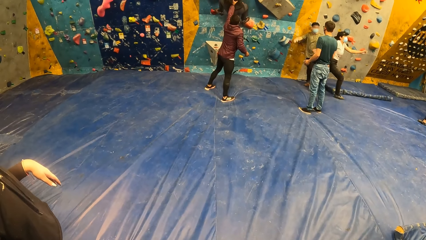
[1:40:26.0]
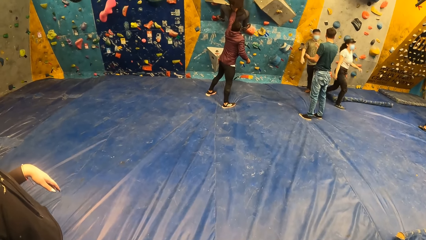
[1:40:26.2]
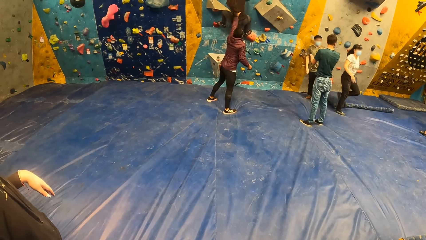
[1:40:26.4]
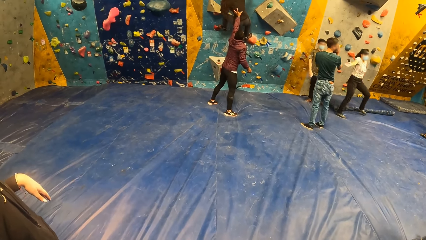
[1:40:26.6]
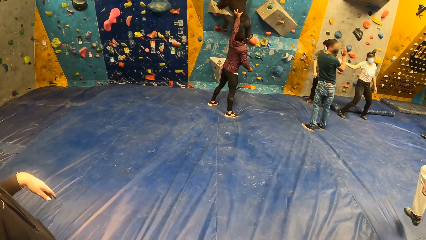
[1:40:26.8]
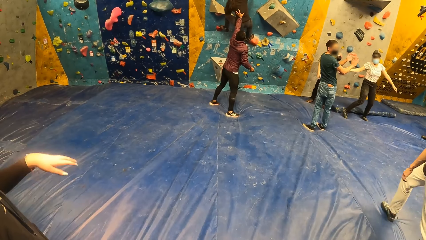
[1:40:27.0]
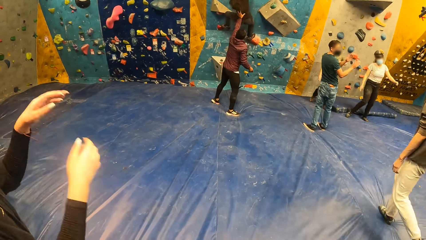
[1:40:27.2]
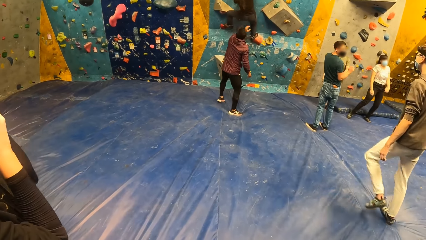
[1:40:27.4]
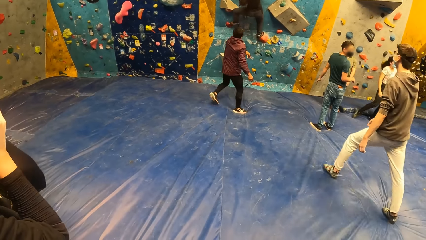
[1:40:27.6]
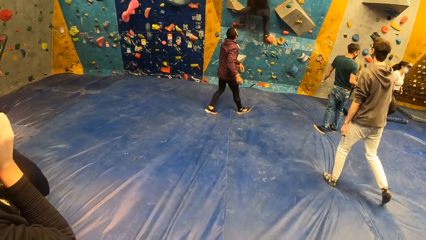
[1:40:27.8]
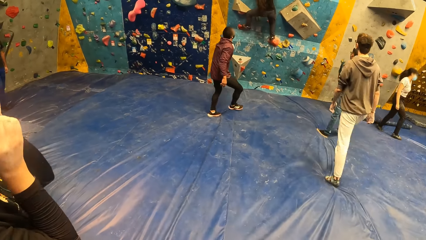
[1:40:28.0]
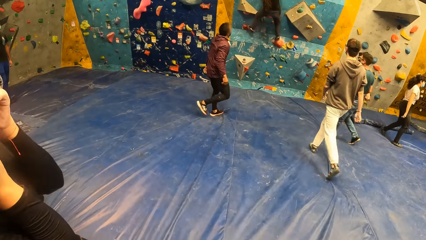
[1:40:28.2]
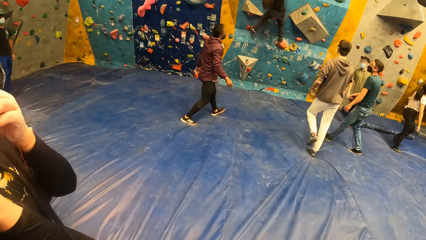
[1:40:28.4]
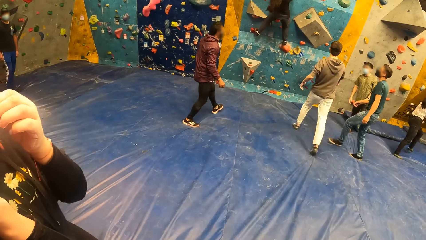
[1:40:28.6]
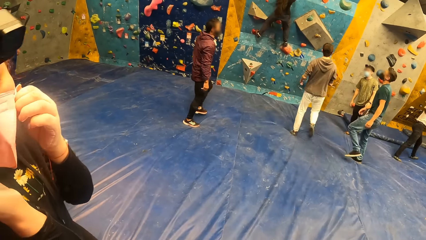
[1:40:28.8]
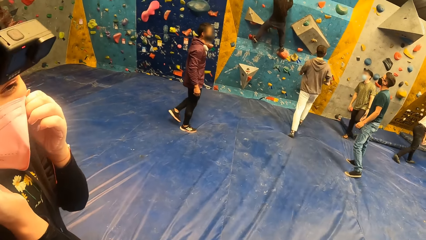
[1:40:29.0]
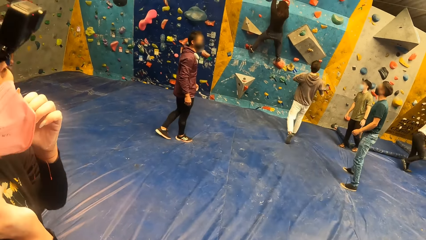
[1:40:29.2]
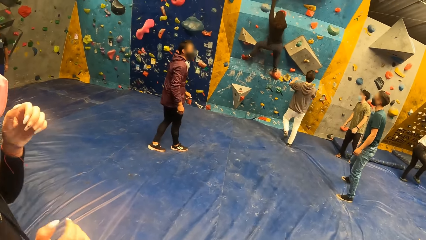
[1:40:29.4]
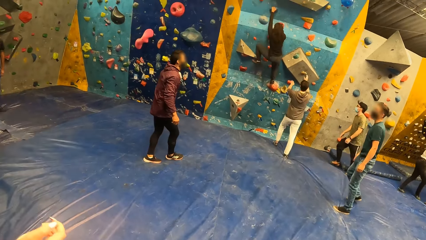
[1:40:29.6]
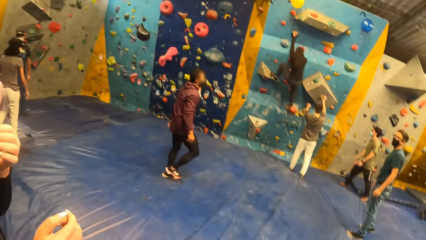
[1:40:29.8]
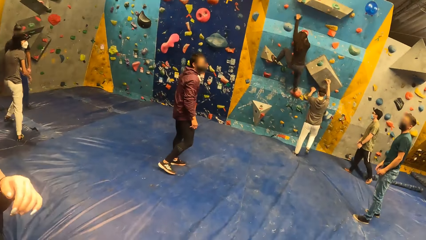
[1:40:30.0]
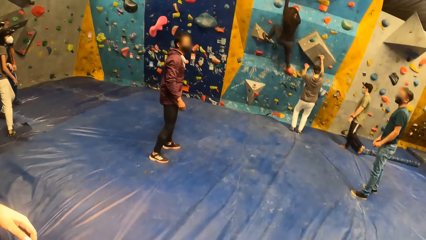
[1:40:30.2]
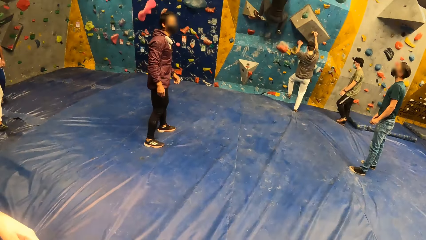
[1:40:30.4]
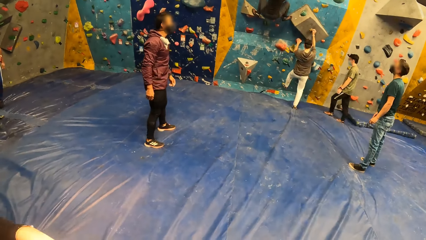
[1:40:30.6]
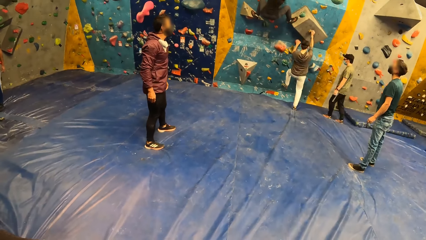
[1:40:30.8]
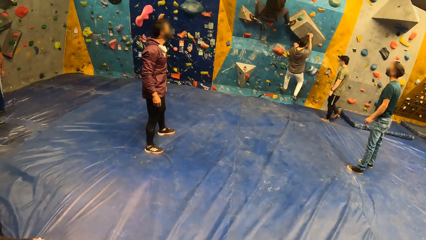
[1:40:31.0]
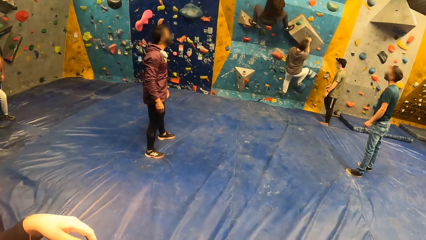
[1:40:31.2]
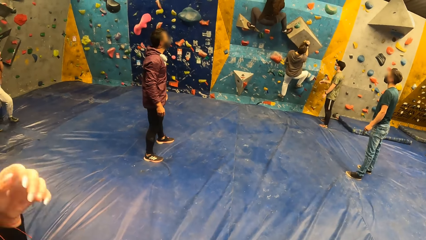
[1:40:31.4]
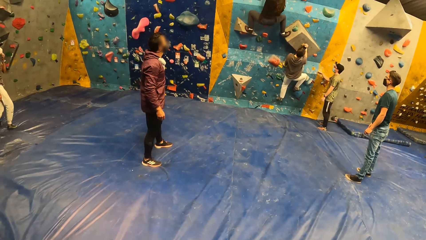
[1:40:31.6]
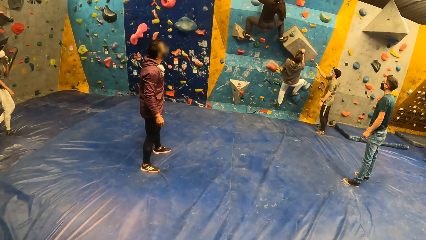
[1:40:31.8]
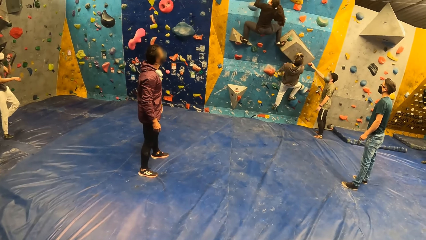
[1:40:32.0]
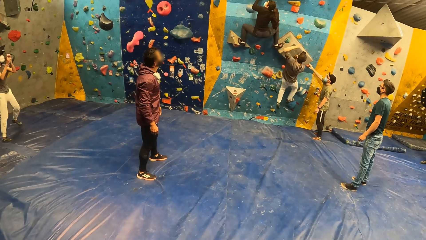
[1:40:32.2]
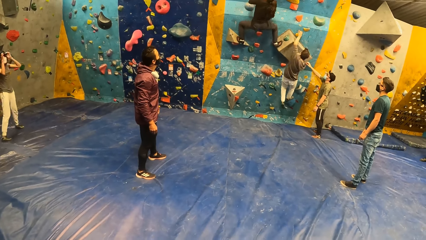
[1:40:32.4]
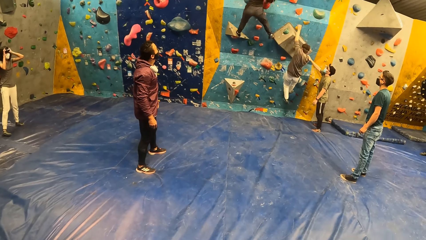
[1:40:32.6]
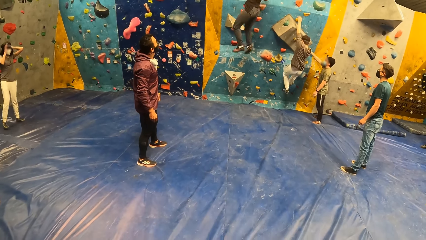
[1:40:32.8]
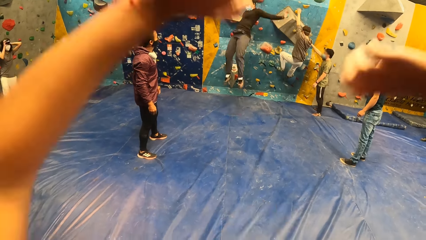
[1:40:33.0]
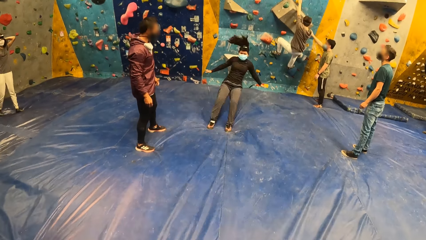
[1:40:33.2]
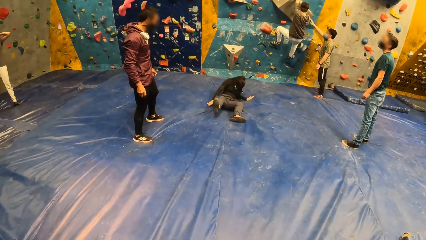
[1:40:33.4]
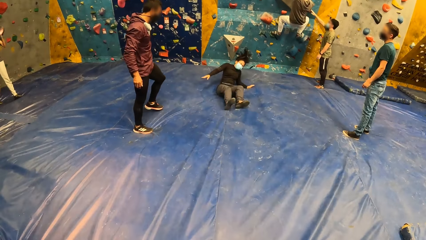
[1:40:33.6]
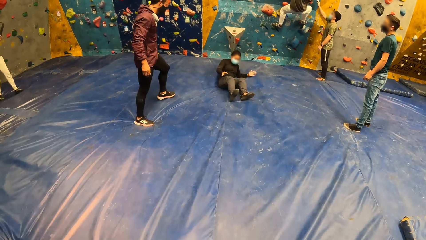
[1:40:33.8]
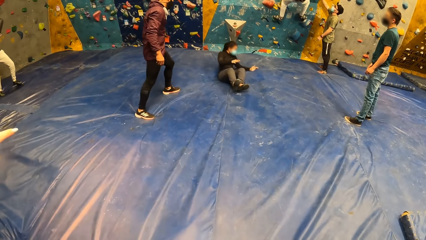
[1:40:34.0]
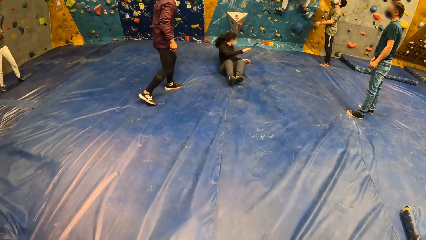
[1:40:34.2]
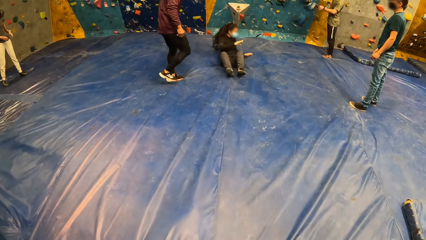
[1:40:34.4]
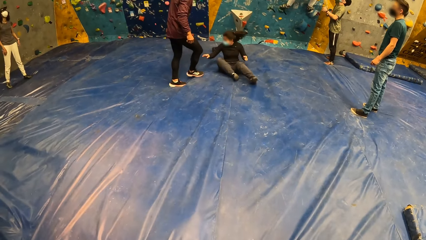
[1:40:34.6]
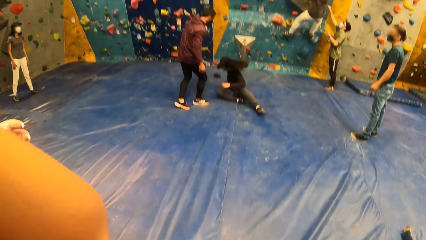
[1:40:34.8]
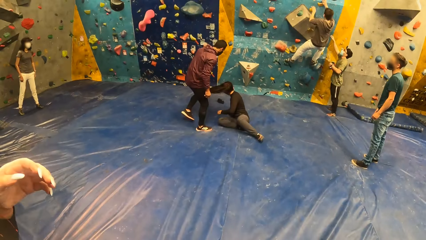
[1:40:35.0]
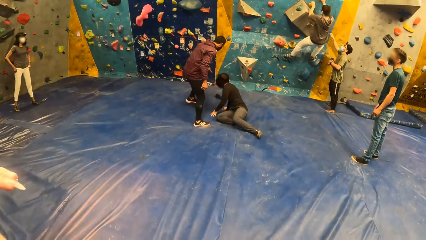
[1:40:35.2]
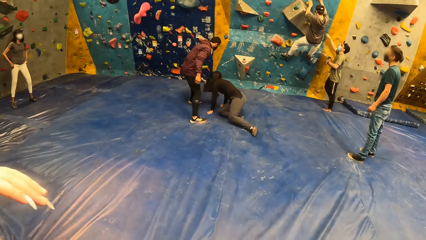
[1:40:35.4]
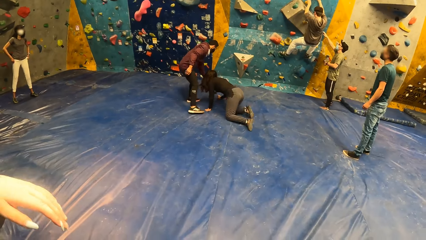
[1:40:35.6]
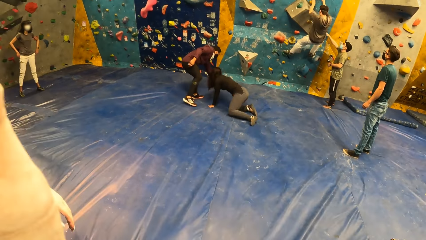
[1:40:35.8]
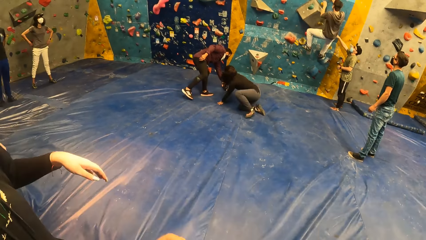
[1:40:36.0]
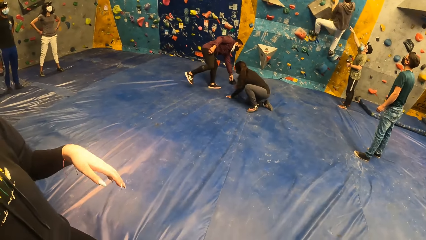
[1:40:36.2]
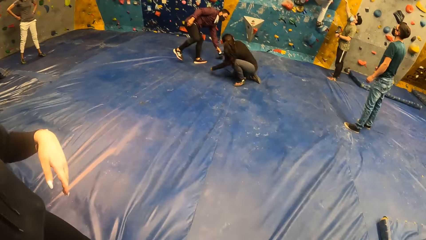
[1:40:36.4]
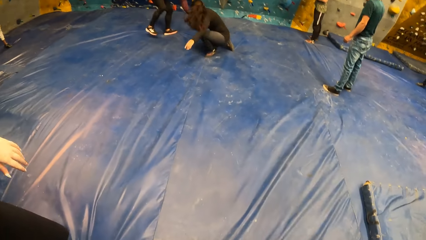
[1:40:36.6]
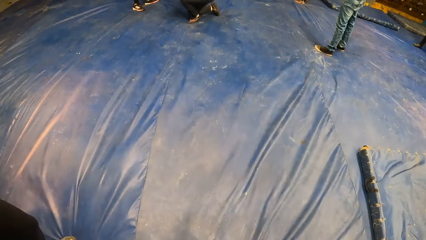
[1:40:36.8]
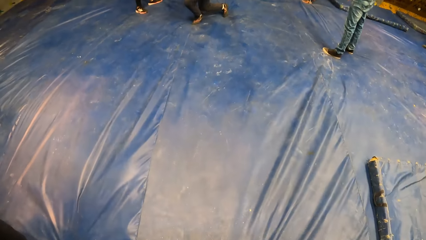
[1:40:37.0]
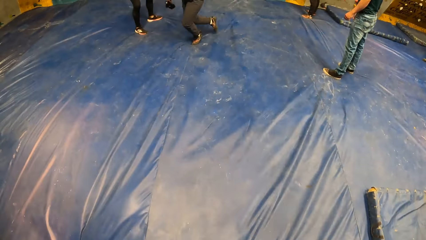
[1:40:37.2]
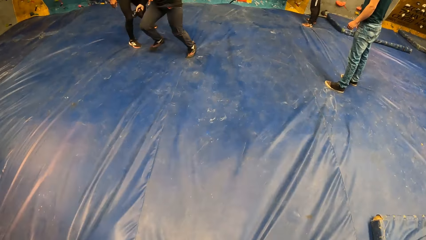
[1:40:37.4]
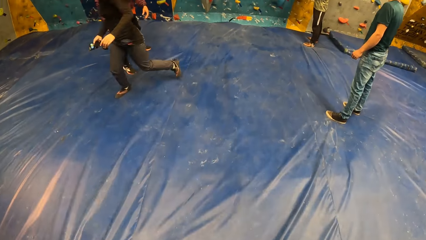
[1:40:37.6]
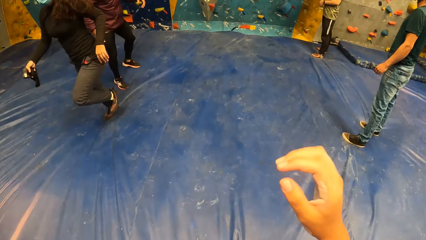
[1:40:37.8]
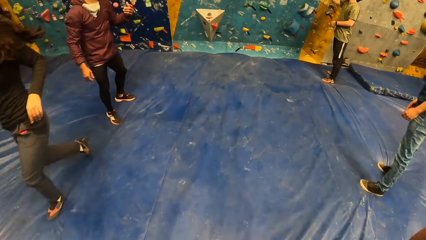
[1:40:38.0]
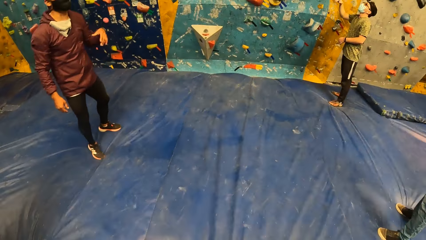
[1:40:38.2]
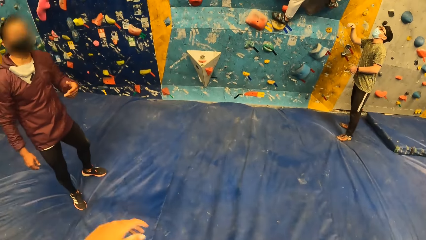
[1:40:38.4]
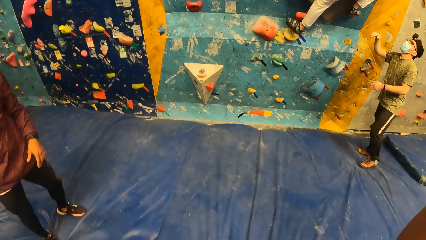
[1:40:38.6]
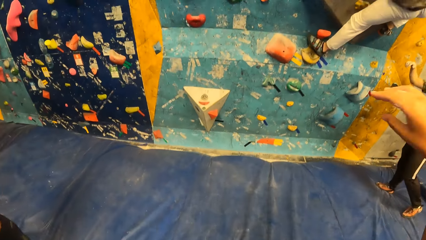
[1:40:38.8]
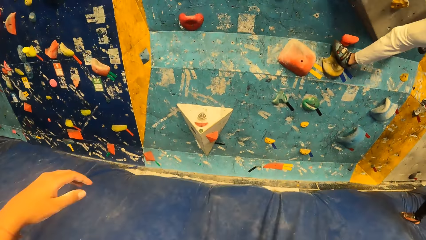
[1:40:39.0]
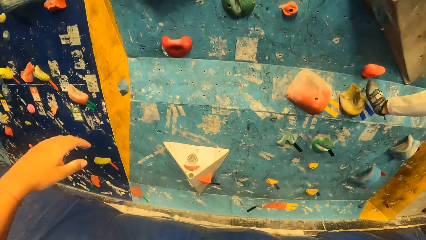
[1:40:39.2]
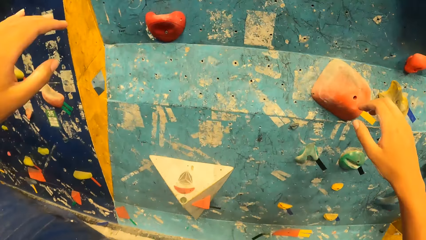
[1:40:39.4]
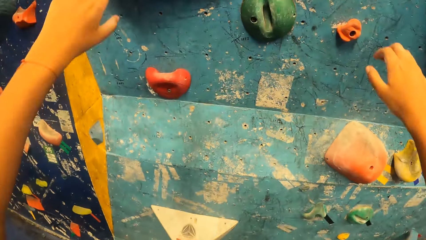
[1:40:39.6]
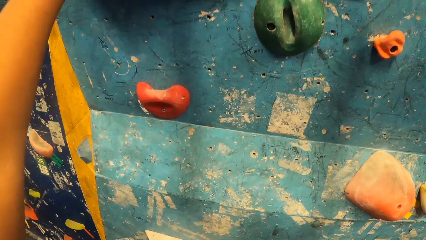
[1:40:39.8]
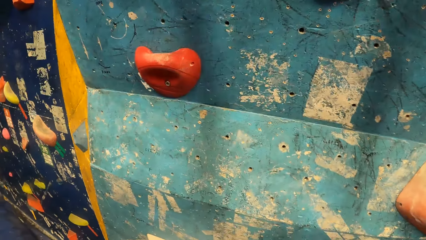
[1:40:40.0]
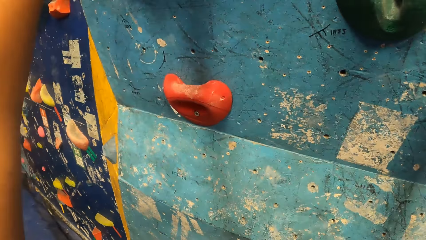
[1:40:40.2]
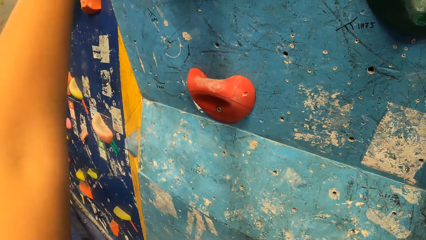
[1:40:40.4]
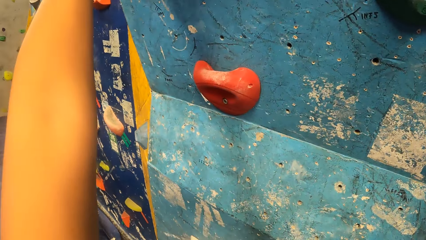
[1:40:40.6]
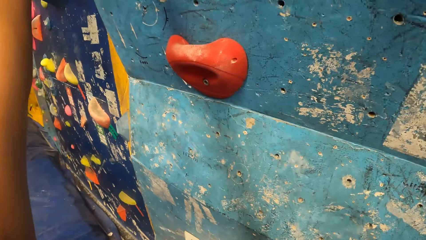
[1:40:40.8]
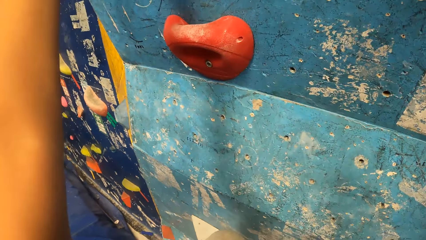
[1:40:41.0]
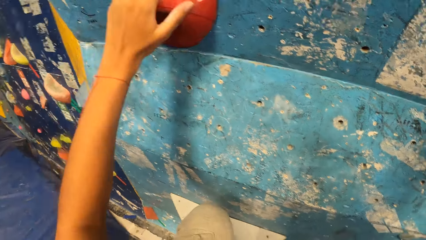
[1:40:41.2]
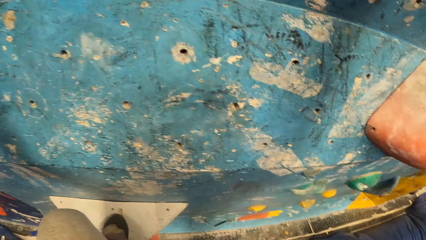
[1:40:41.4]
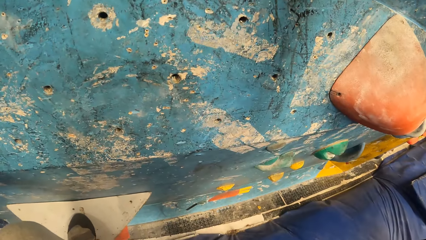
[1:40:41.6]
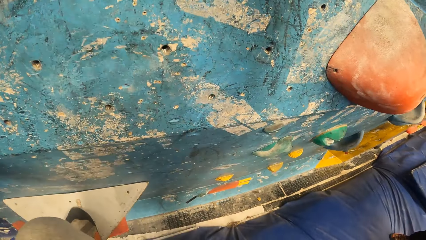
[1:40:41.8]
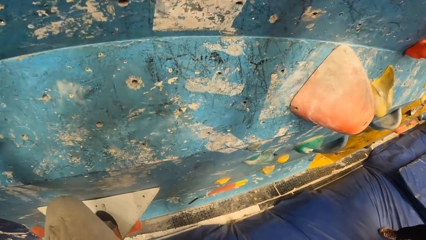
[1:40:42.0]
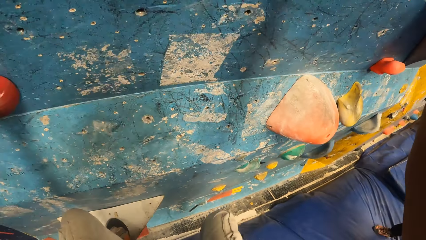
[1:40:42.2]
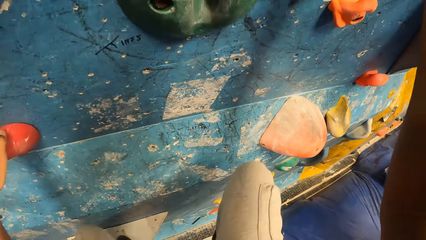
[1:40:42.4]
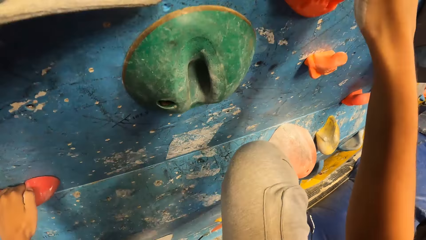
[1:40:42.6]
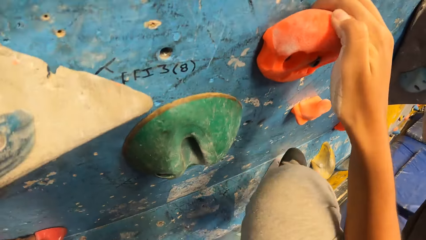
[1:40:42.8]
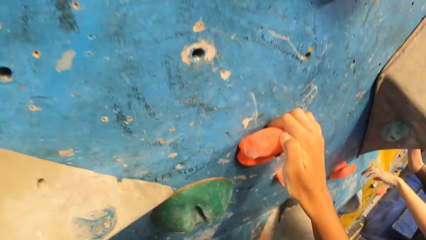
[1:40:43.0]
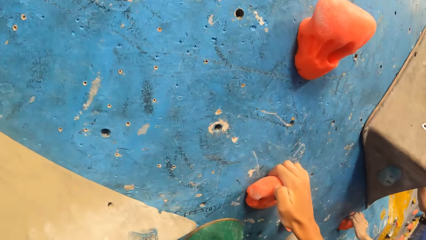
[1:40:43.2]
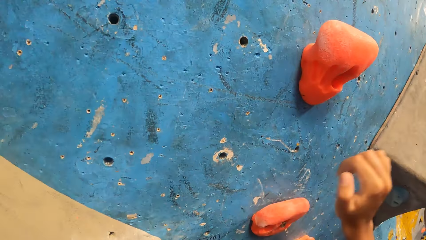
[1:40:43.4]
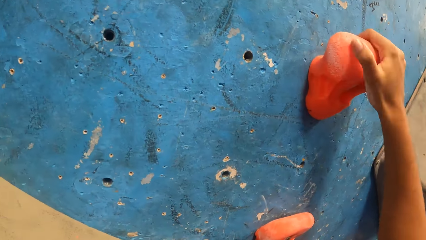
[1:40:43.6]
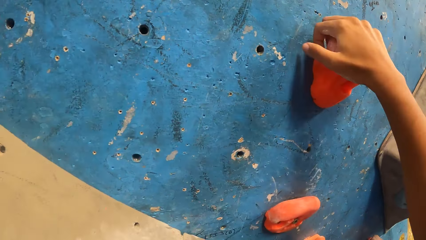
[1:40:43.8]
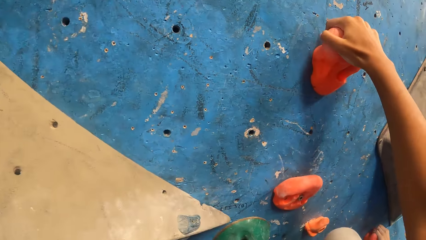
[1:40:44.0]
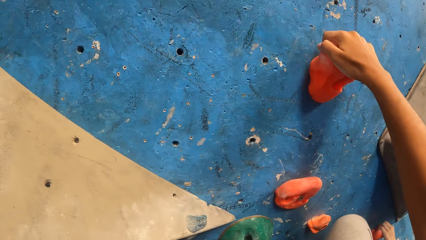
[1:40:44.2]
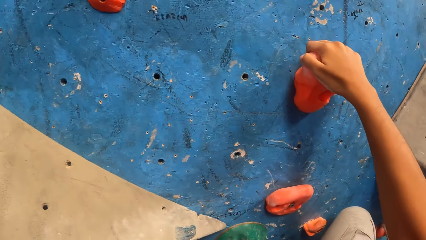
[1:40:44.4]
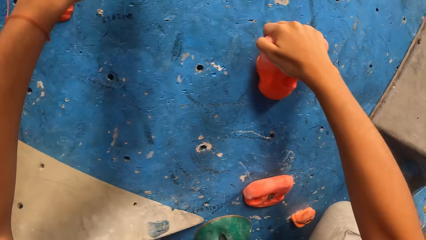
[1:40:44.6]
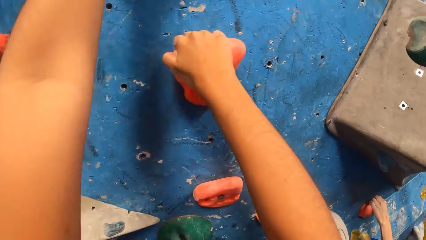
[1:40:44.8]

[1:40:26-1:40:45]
A man approaches the bouldering wall. The camera wearer looks around. The man grabs the attachments on the bouldering wall. The man climbs the bouldering wall. A woman falls from the bouldering wall. The camera wearer raises both hands. The instructor hands over a black net from the ground to the woman. The camera wearer approaches the bouldering wall. They raise a hand, walk forward, and raise both hands. They climb the bouldering wall.
